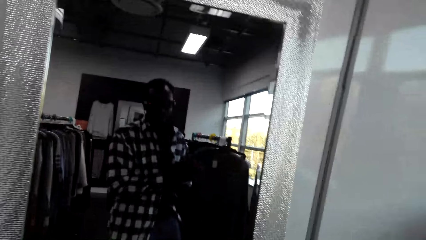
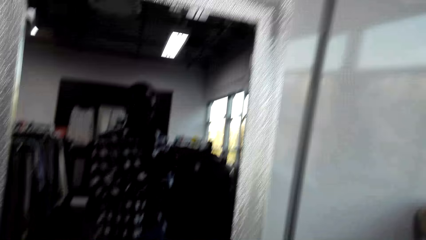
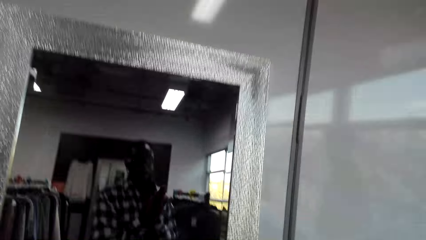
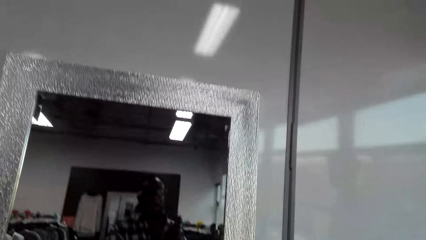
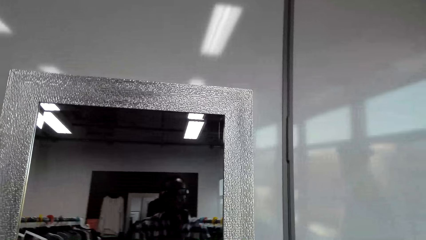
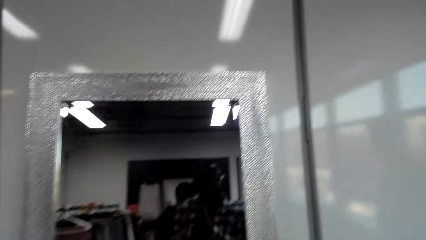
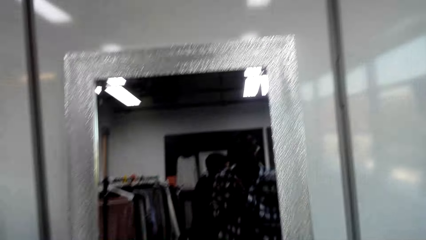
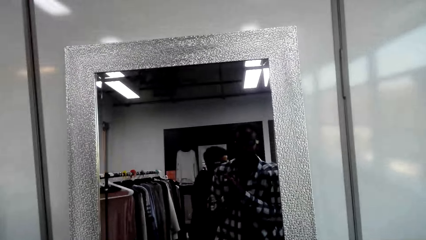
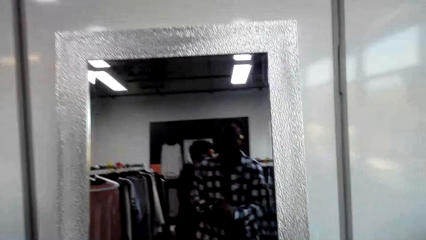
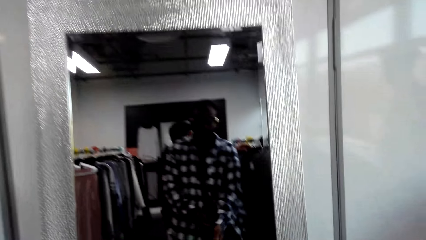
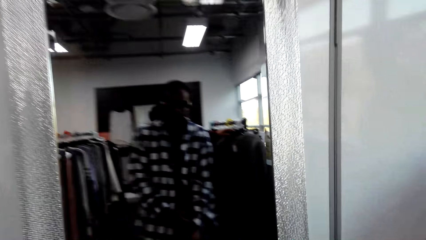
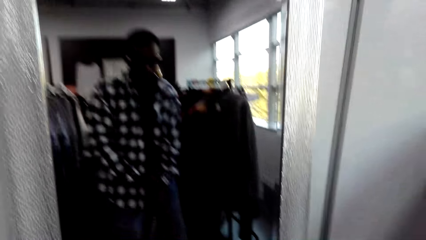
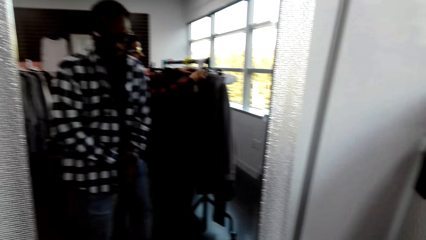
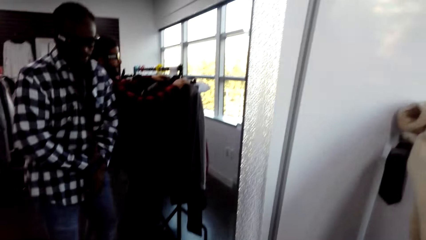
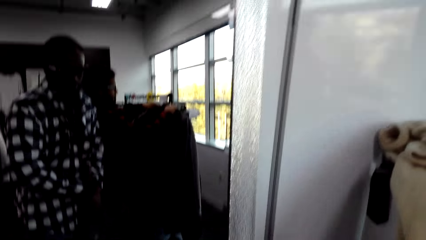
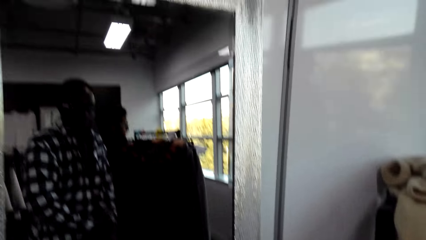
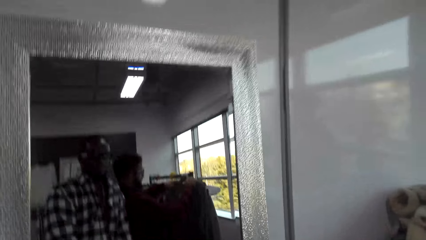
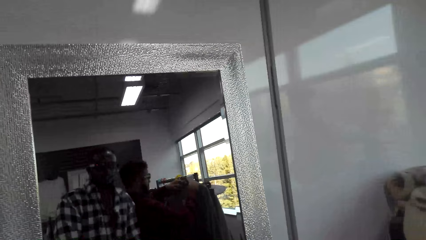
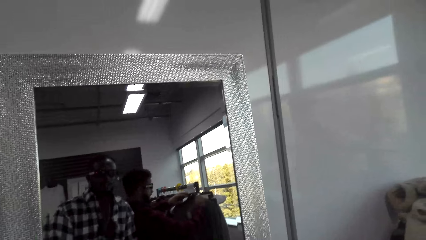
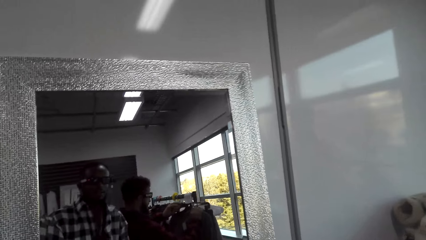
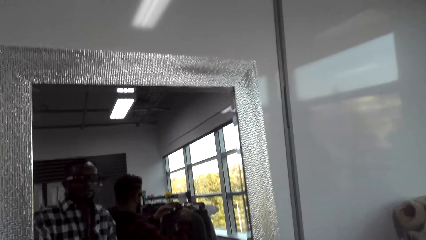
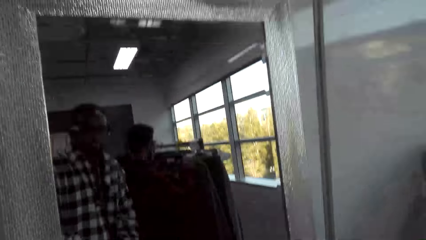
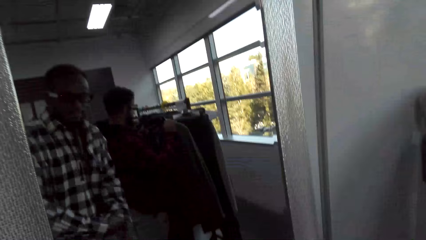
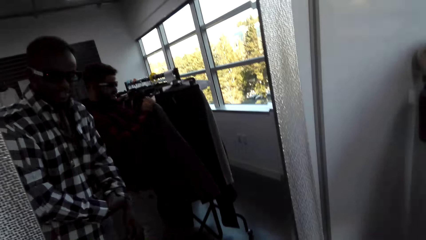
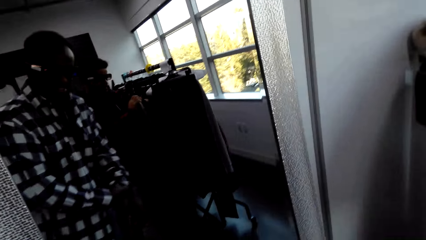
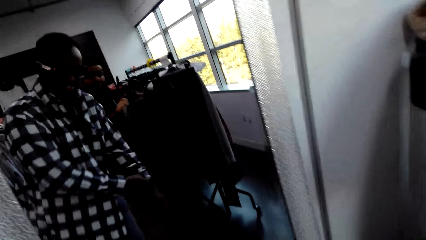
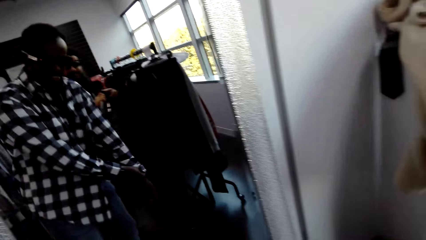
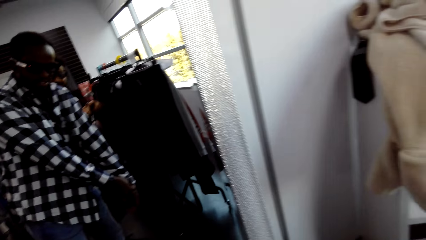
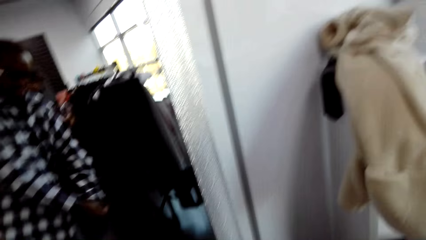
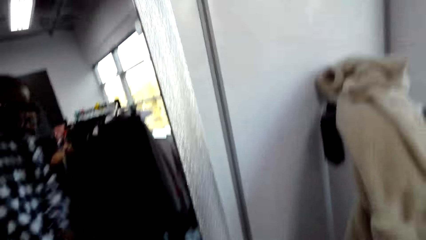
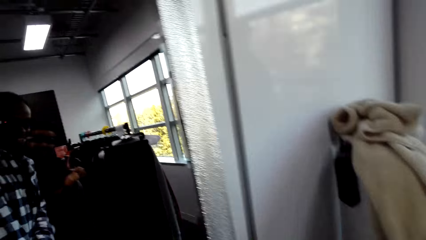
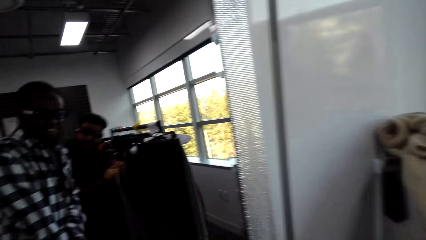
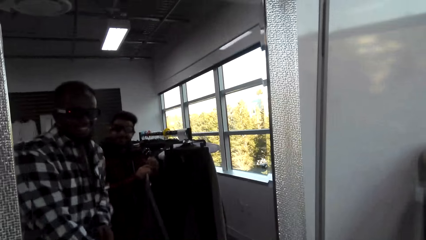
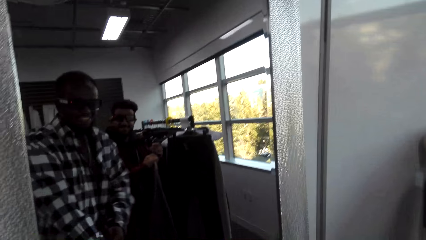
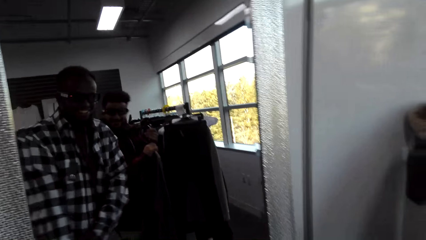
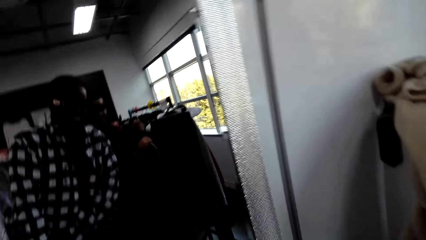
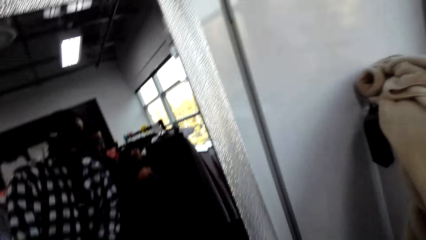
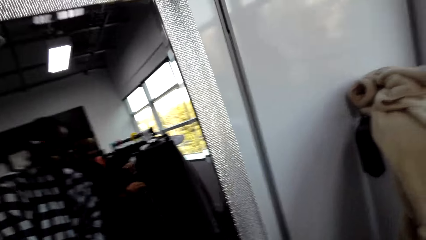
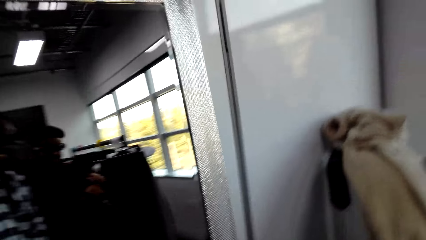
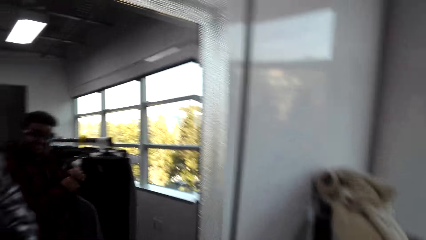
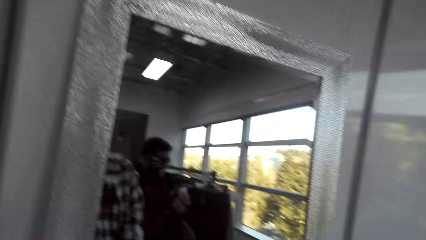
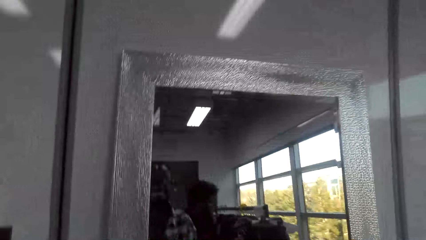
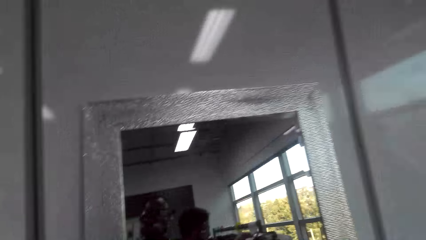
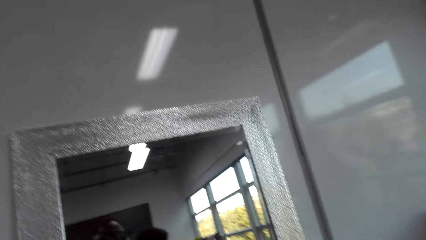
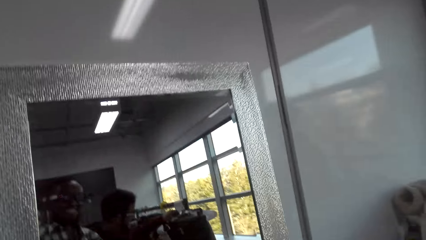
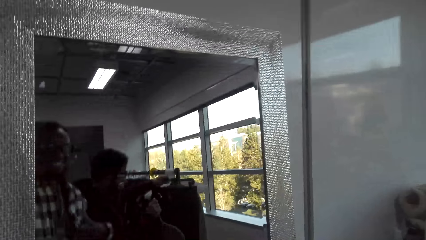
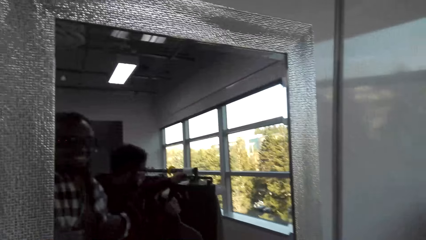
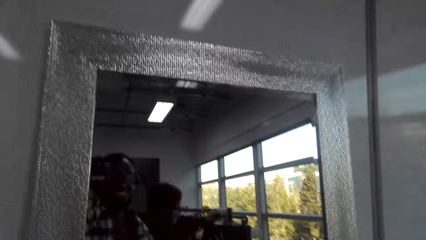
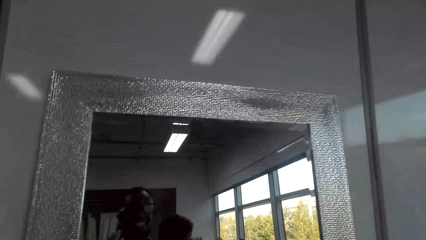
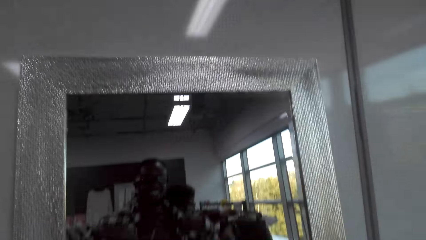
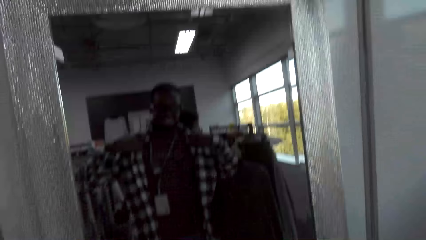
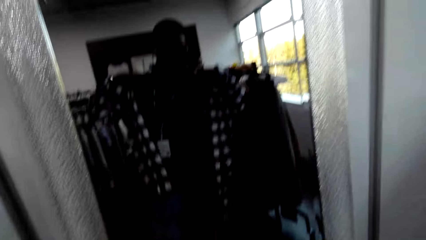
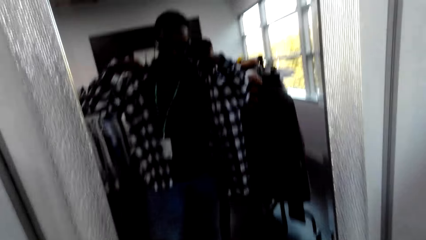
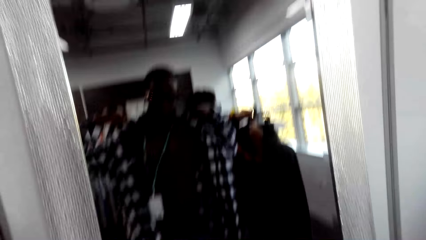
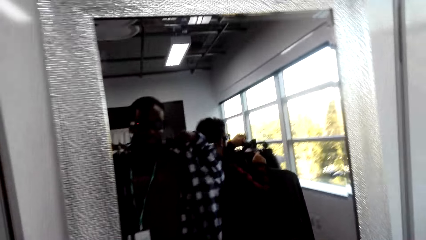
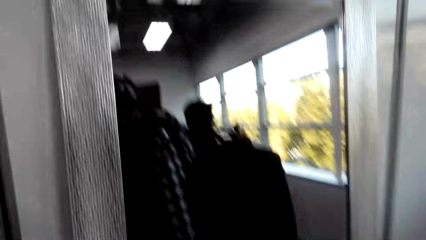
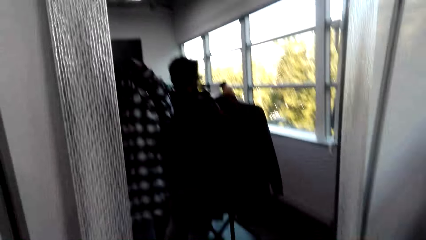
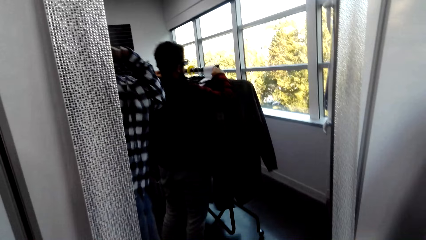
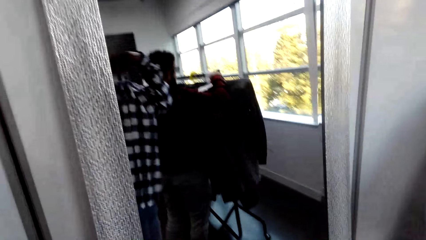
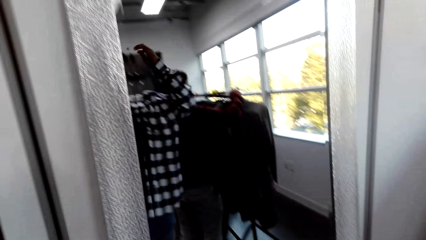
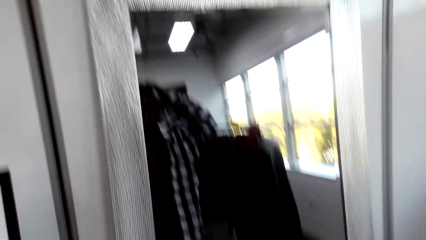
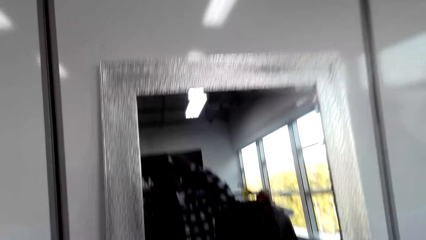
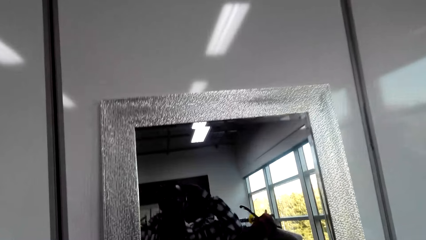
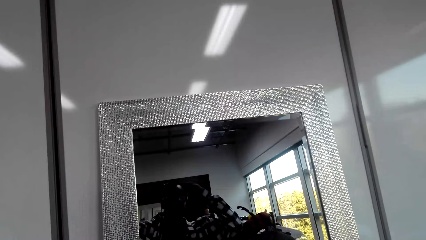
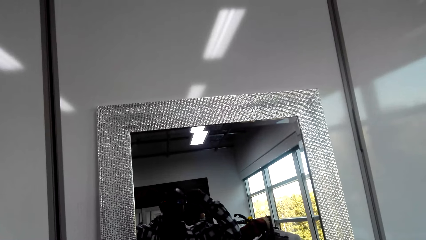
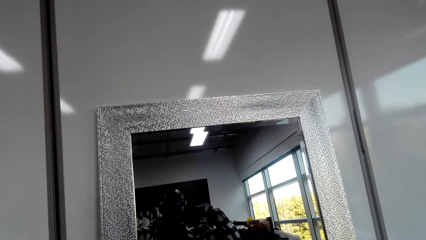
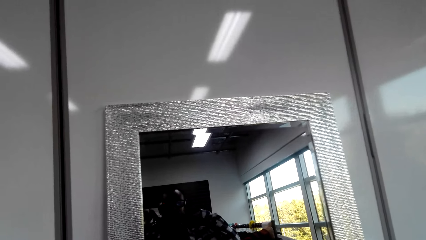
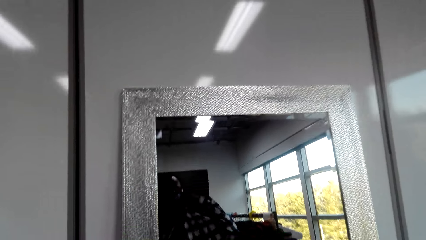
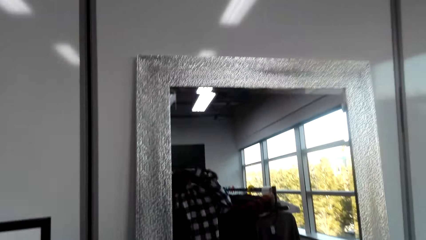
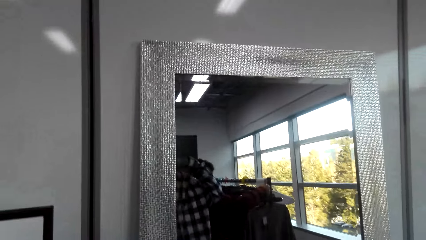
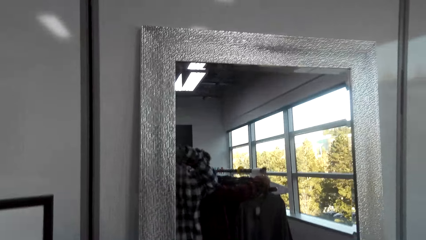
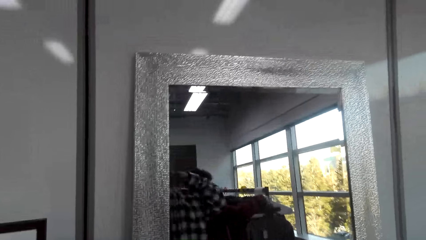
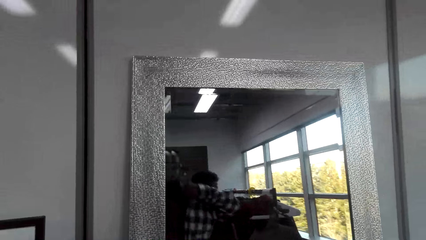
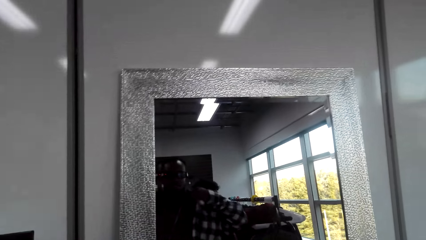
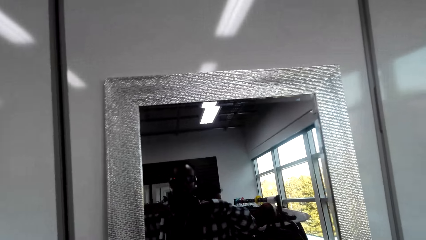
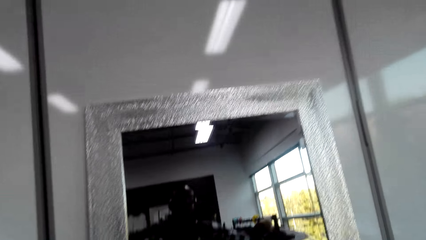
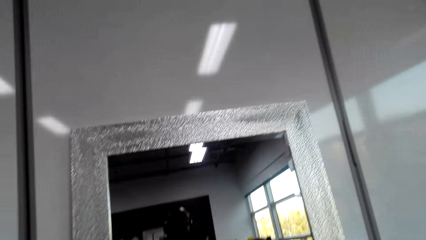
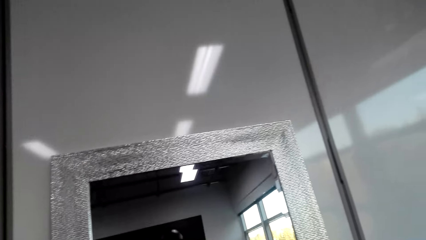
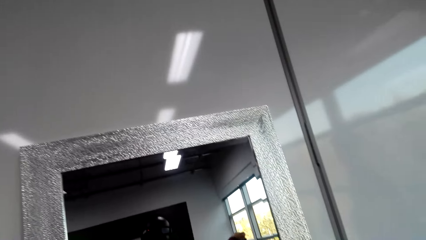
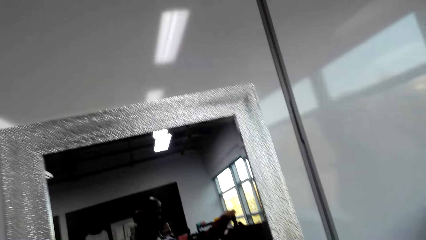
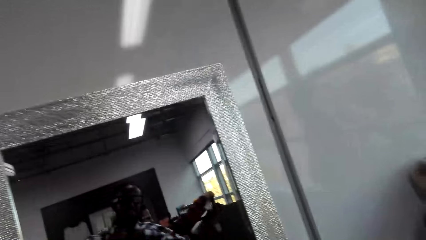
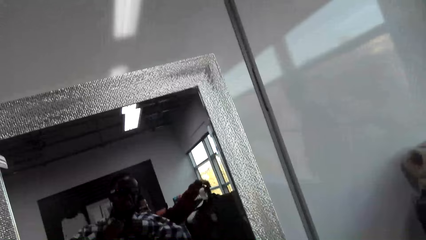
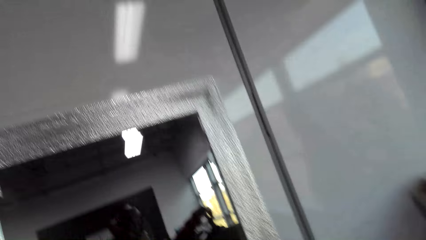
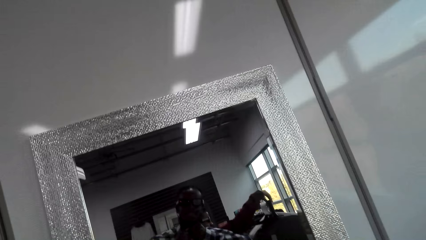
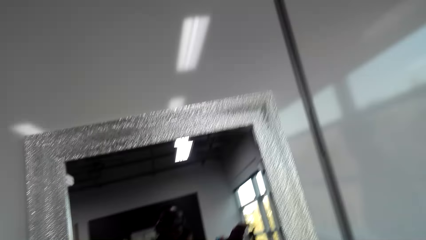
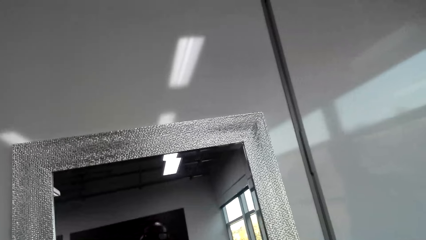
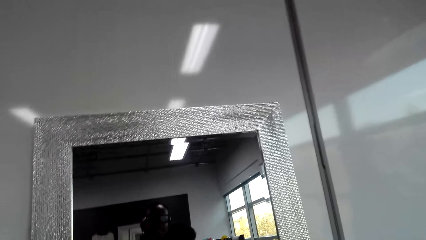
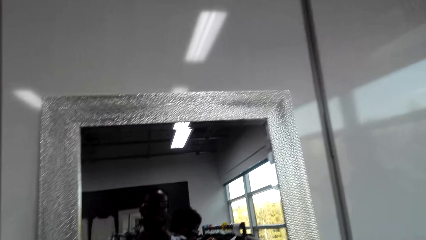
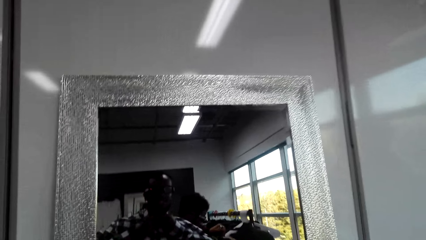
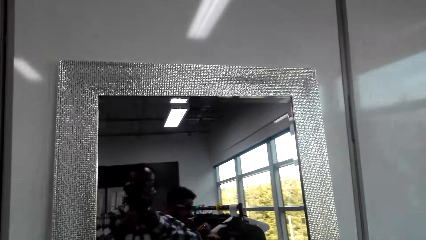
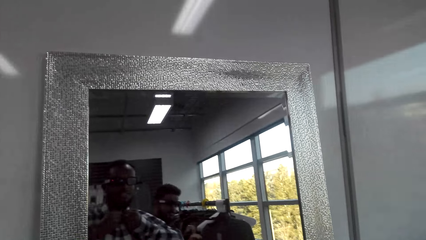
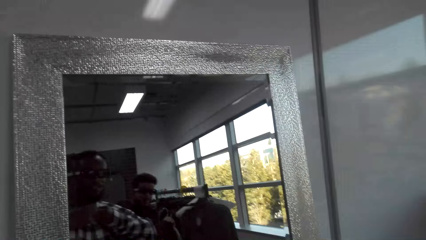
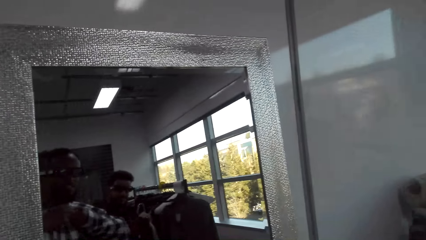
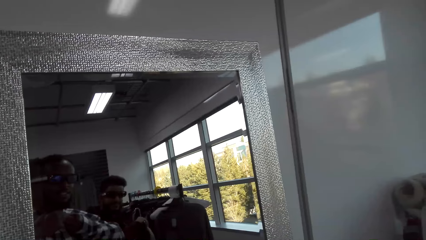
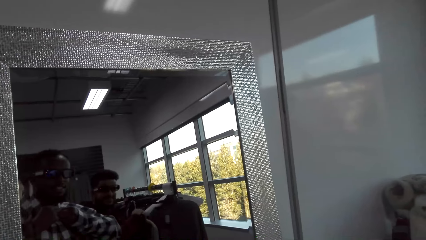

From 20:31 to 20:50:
The camera wearer adjusts the cloth. They look around the mirror. They adjust the cloth.
